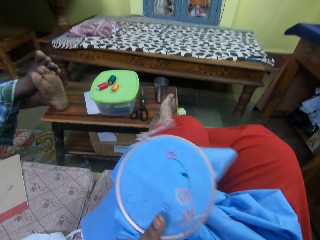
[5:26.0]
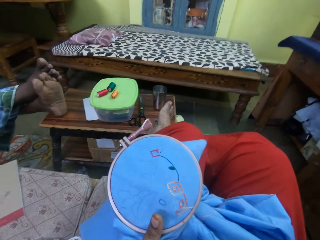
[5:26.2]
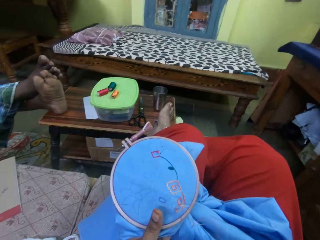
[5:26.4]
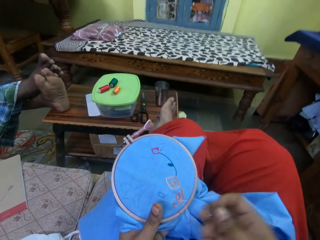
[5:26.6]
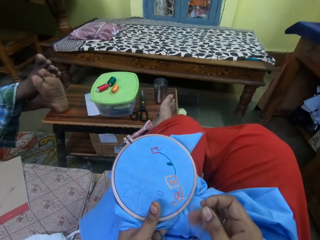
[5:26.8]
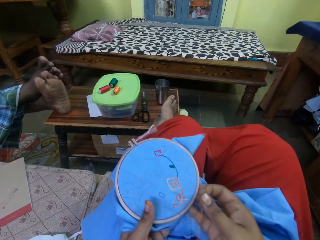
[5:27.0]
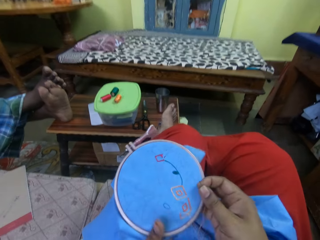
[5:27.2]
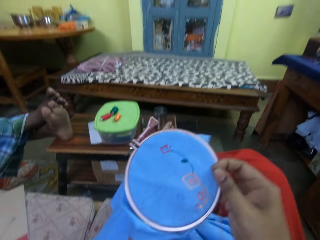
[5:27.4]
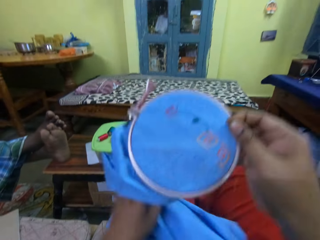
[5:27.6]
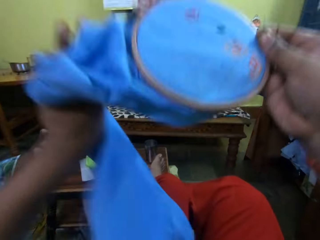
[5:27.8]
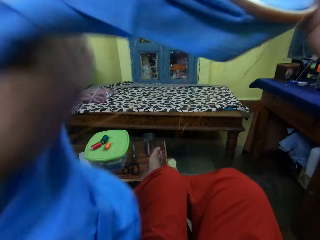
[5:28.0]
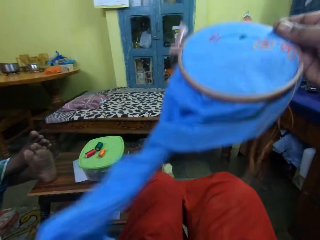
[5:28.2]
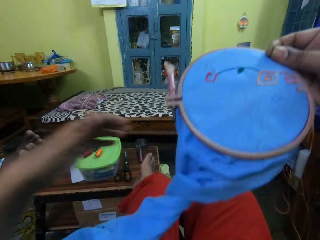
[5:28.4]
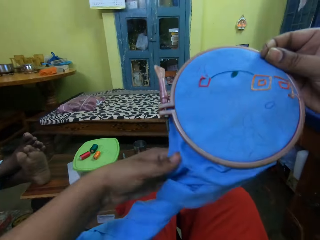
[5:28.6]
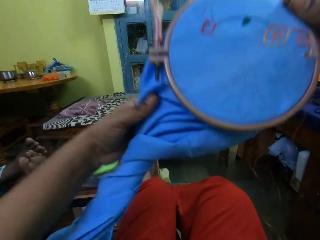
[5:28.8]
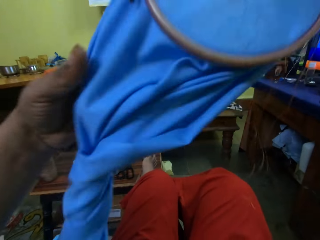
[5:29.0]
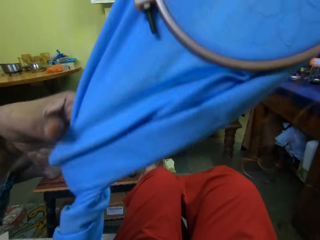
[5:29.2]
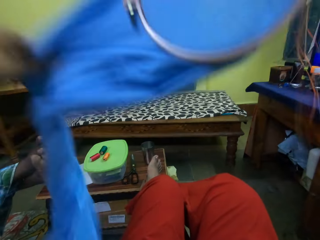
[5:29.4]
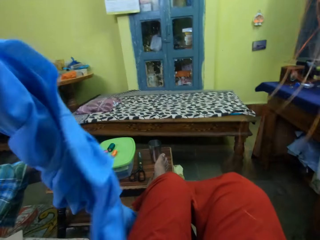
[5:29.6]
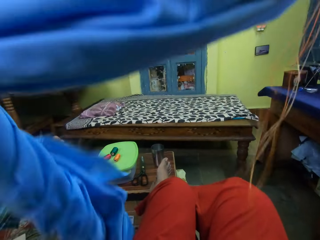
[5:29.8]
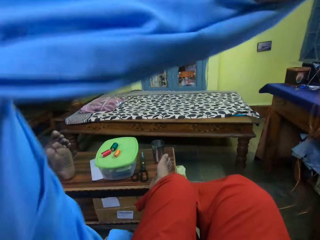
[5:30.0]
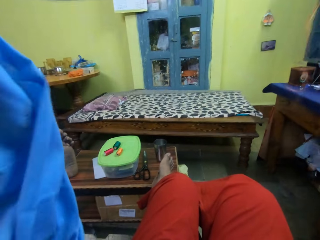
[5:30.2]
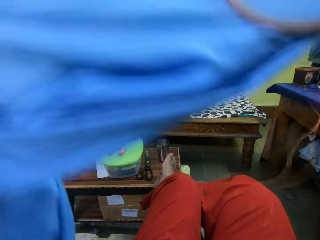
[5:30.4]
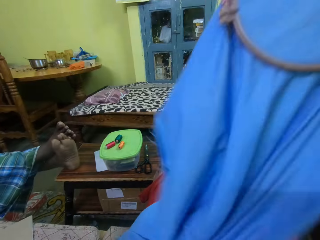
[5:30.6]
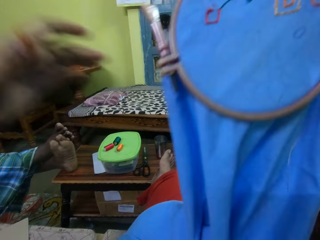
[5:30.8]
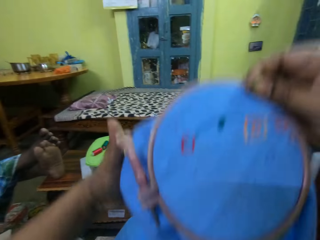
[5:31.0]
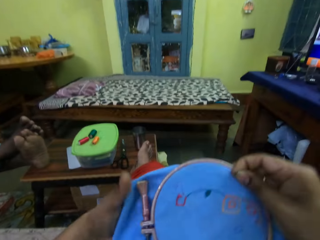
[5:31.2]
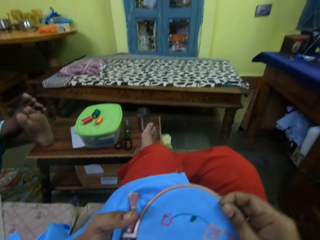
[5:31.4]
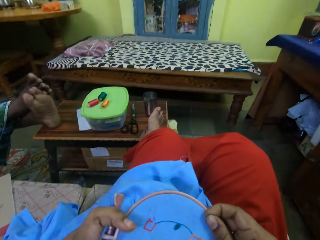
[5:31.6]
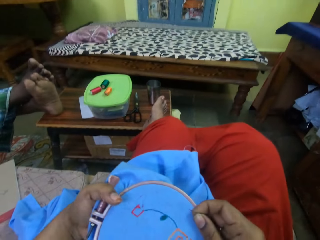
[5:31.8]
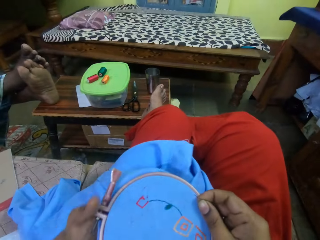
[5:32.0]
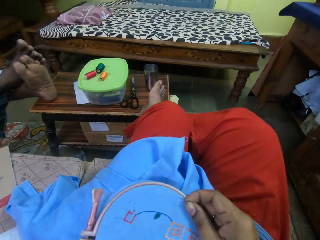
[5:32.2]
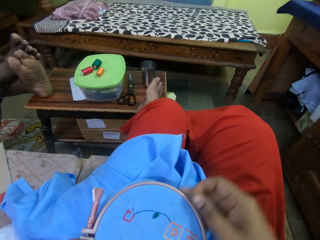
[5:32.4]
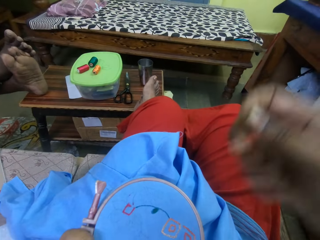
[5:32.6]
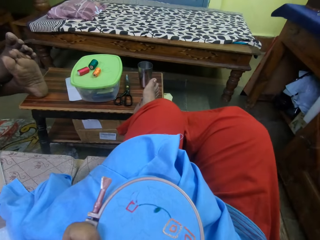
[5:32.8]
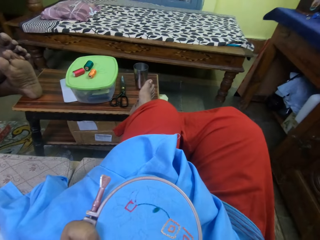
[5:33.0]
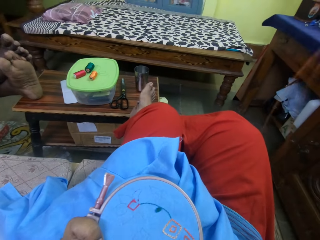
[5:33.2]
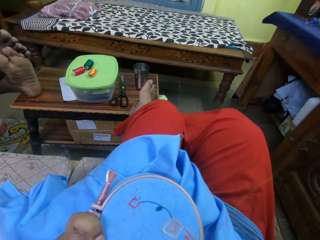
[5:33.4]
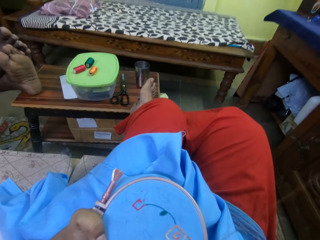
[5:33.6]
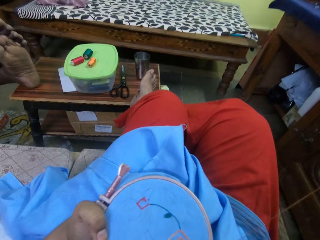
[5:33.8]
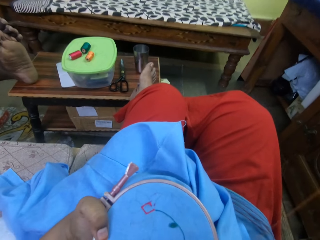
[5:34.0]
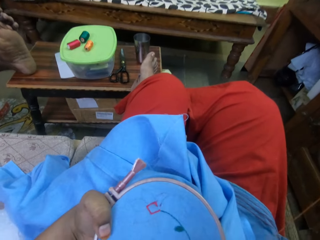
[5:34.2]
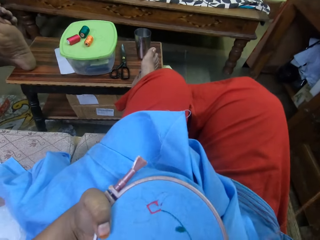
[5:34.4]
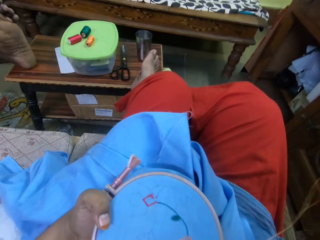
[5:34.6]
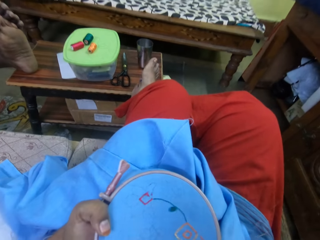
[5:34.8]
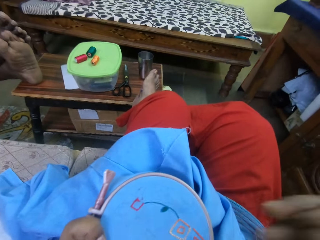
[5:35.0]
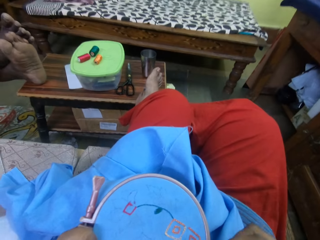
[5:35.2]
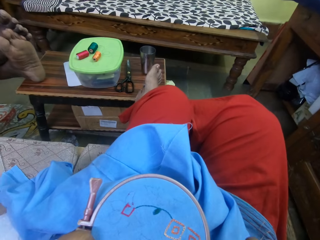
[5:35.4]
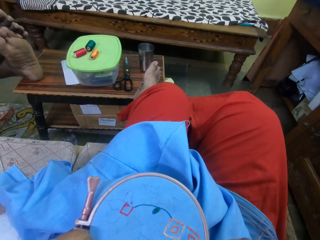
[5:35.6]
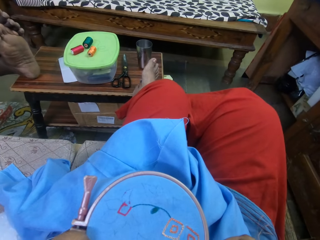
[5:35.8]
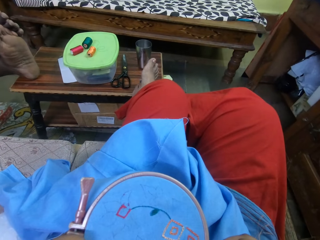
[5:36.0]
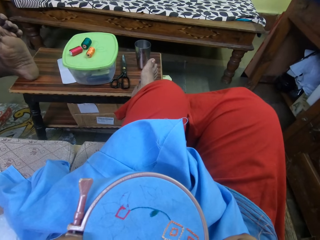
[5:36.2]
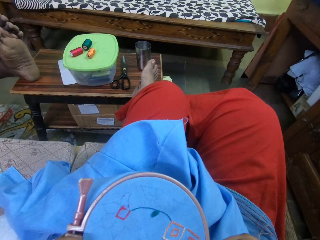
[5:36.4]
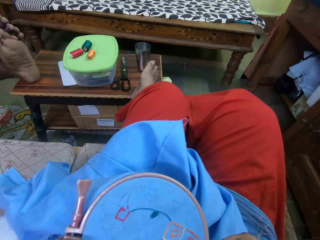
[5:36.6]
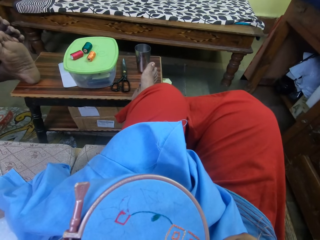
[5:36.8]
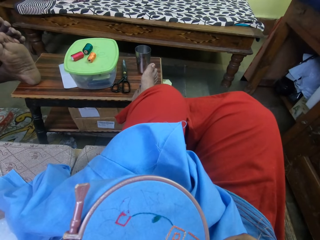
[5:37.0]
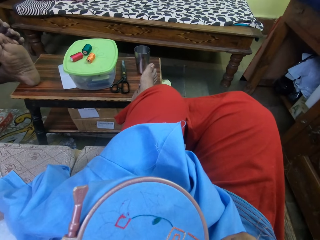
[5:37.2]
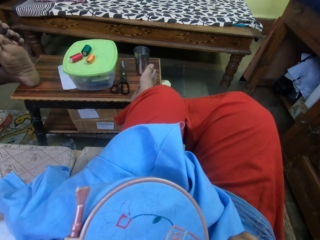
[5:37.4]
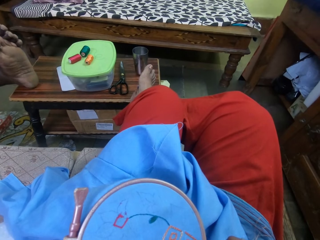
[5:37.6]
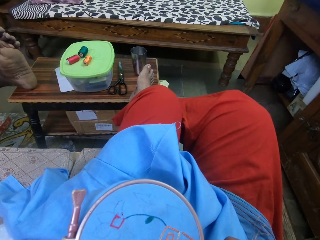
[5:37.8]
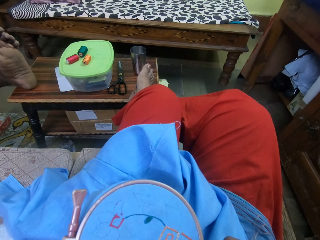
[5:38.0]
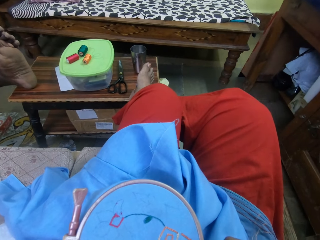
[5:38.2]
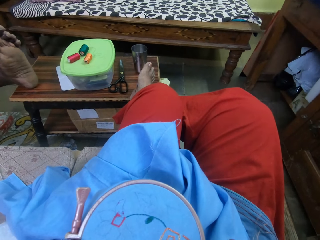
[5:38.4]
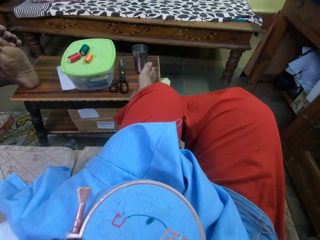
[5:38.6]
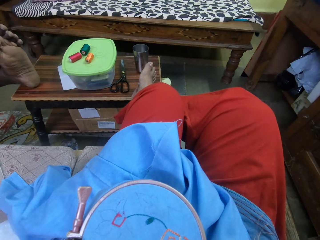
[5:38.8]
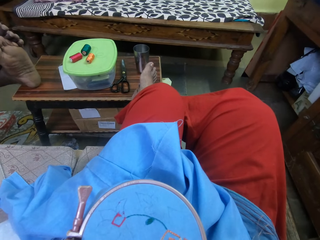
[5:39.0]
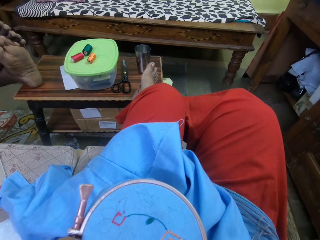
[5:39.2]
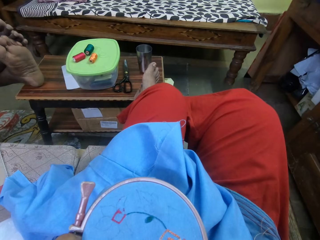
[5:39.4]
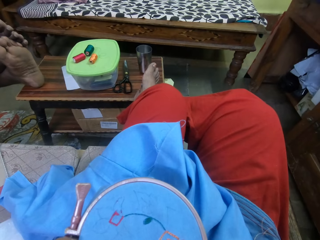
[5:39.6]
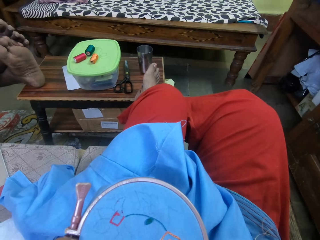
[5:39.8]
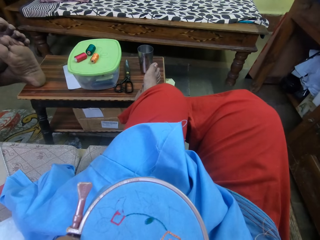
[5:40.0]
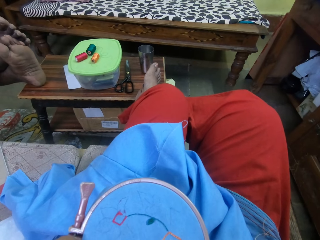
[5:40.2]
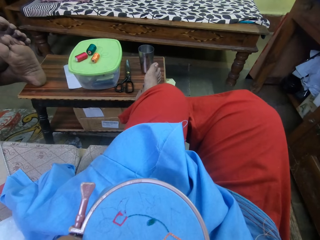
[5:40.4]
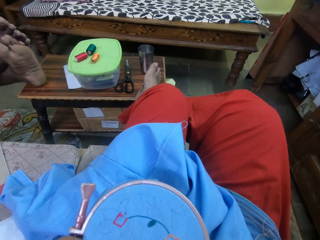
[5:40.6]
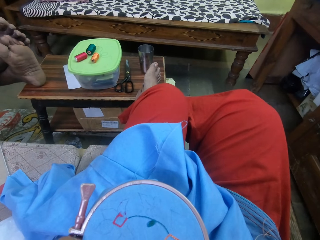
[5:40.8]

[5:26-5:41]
The camera wearer pulls the piece of cloth. They lift up the garment, rotate the garment and drop down the garment. They lift up the right hand. They embroider the piece of cloth.

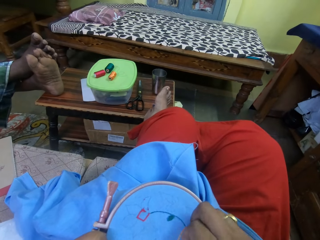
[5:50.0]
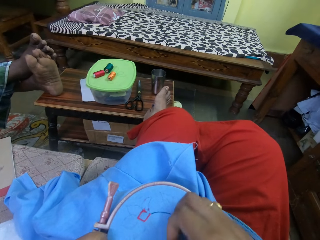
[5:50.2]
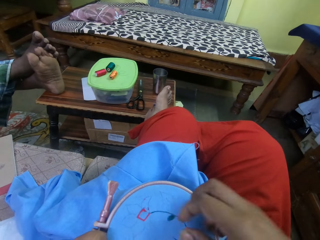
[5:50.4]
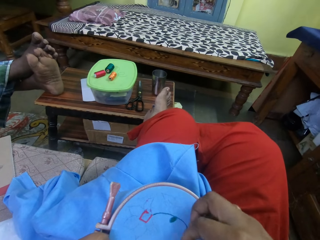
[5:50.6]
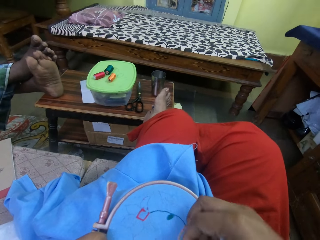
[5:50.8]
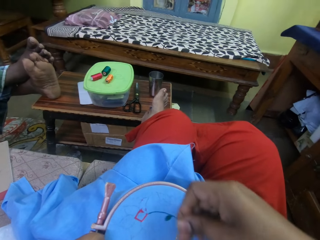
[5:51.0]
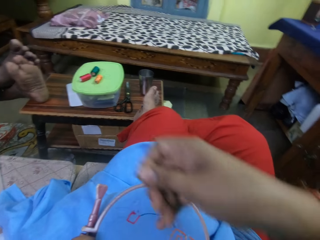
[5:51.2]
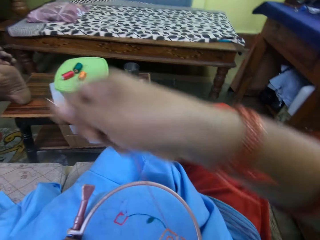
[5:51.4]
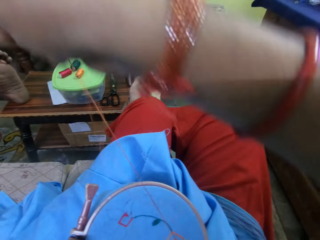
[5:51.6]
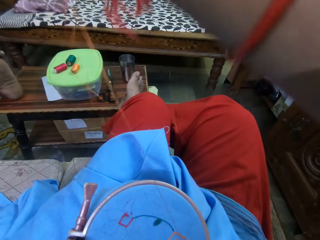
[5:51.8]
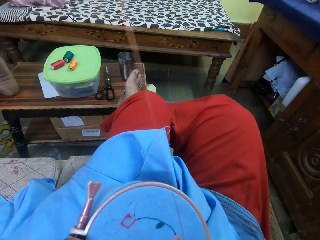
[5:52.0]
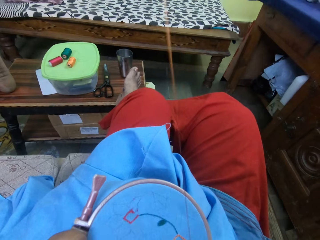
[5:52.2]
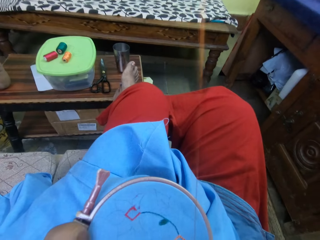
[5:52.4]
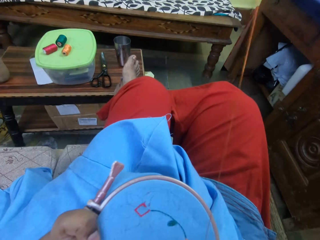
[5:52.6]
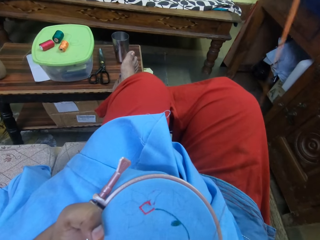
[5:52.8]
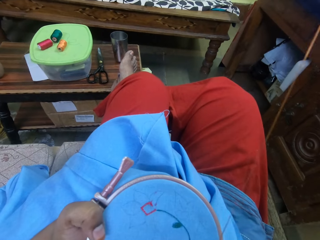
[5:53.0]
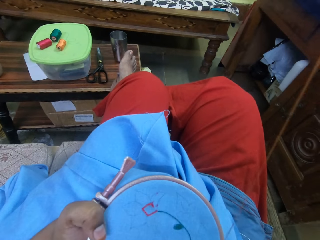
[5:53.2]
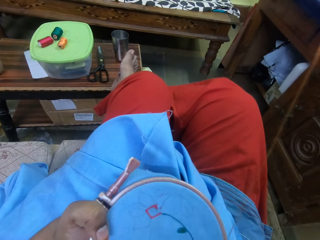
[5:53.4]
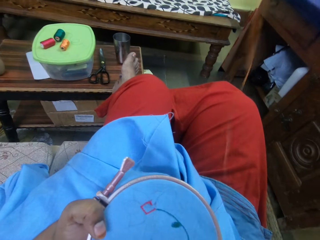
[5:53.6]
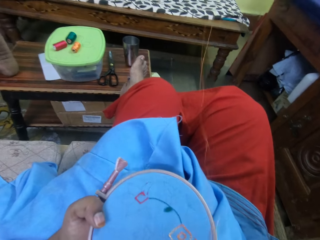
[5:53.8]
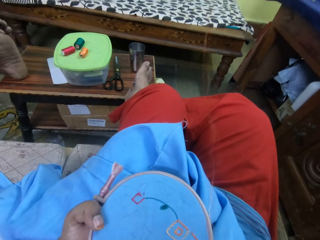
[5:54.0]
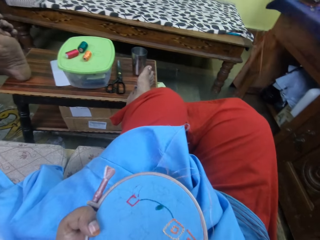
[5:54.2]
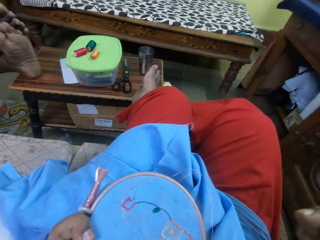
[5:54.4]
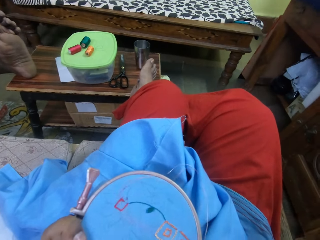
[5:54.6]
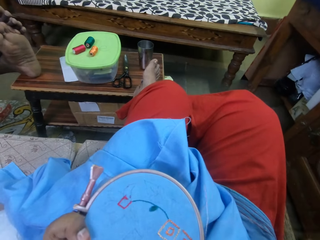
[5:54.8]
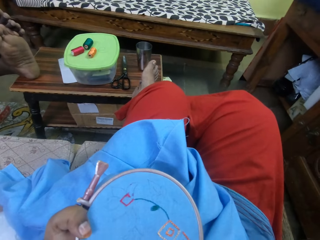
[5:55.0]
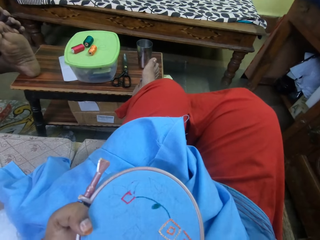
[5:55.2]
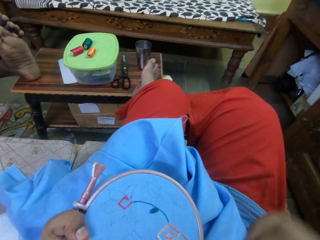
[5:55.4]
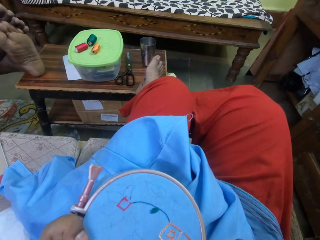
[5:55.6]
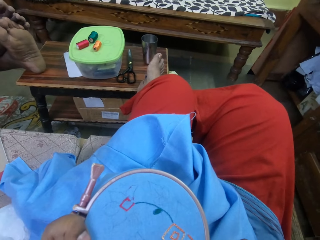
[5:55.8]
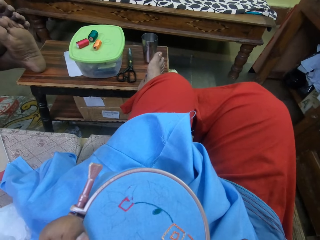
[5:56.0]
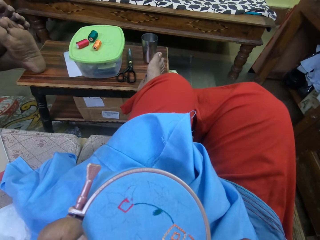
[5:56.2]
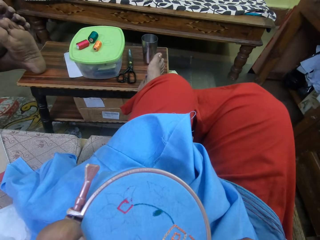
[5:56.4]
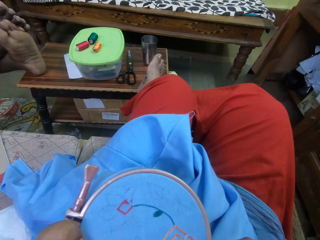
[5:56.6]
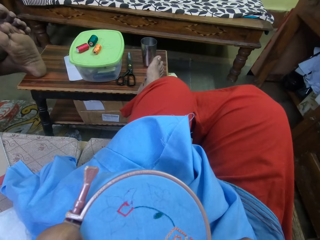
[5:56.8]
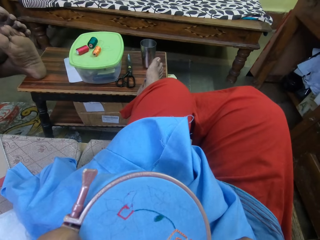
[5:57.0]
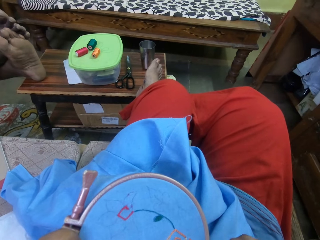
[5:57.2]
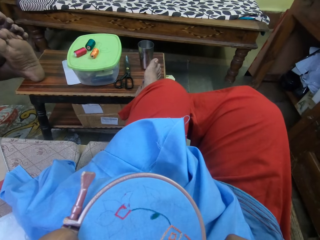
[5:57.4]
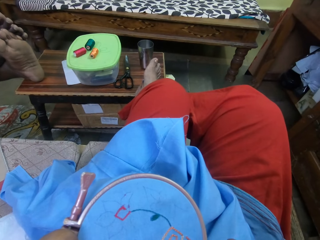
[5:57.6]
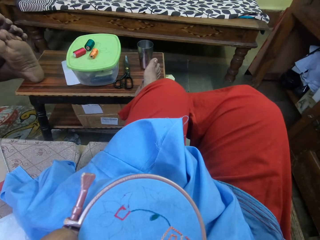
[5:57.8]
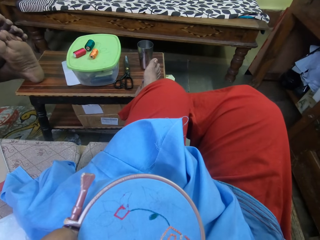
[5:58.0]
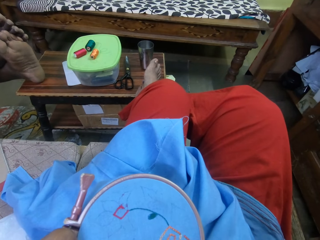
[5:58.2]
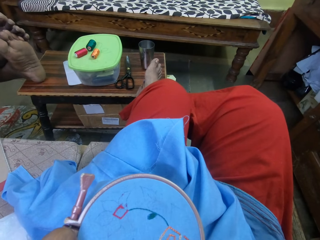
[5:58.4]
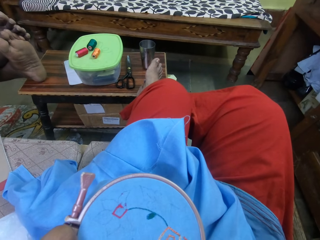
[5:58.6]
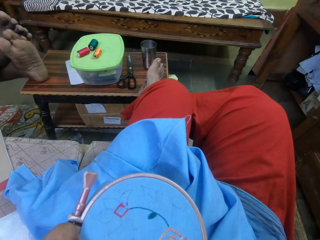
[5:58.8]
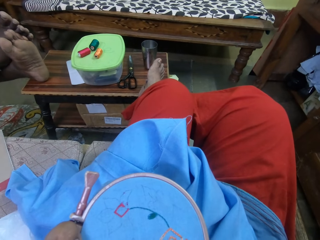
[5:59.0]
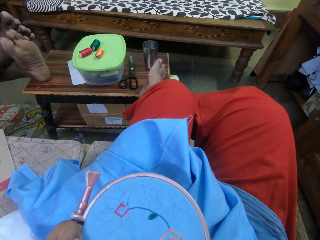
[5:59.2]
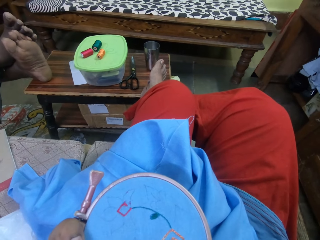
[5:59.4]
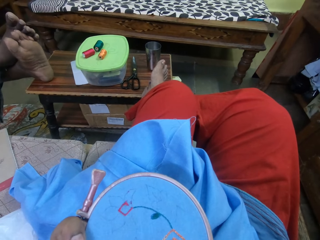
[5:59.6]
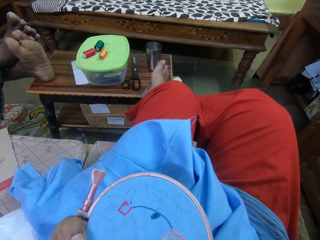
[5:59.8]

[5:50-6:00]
The camera wearer pulls the thread and sews the garment.
